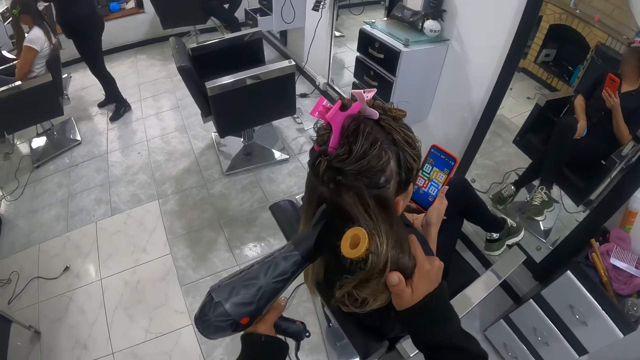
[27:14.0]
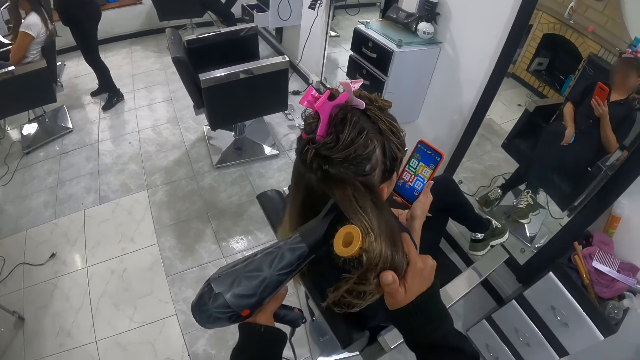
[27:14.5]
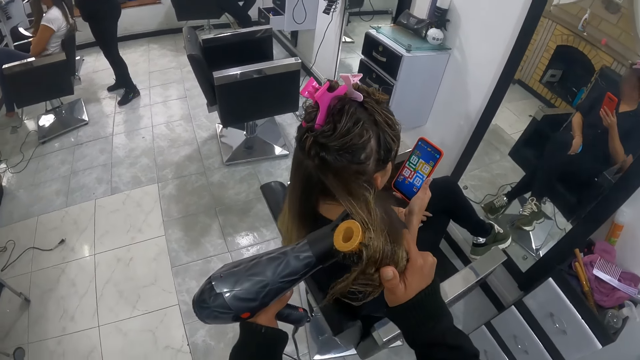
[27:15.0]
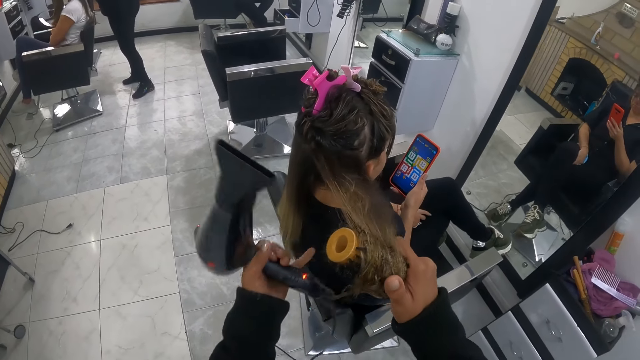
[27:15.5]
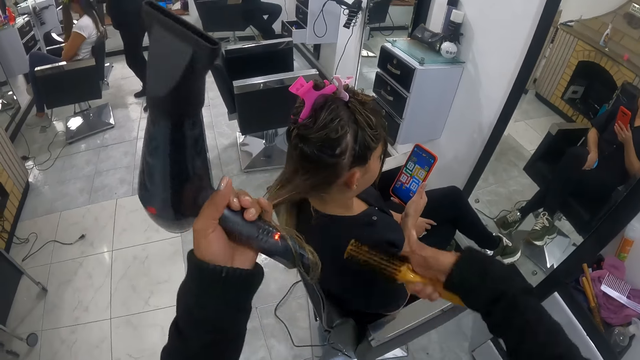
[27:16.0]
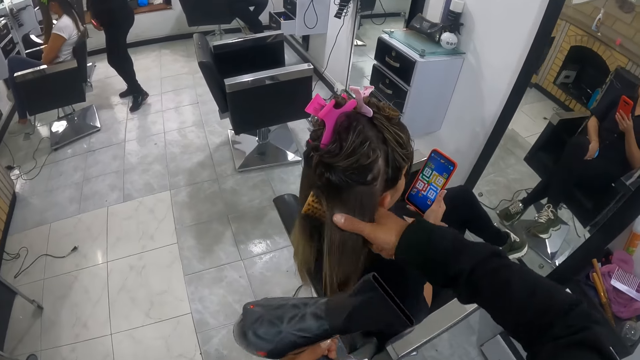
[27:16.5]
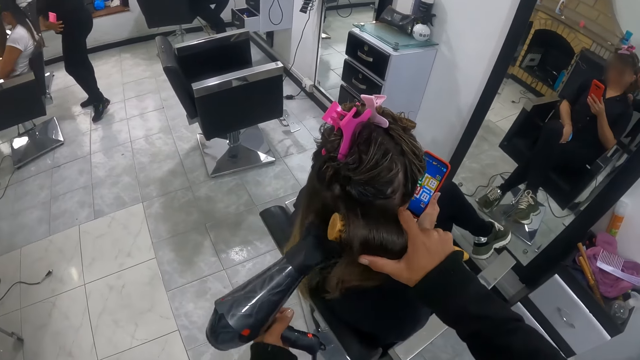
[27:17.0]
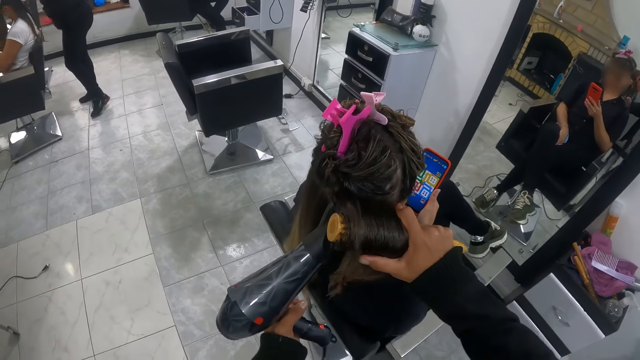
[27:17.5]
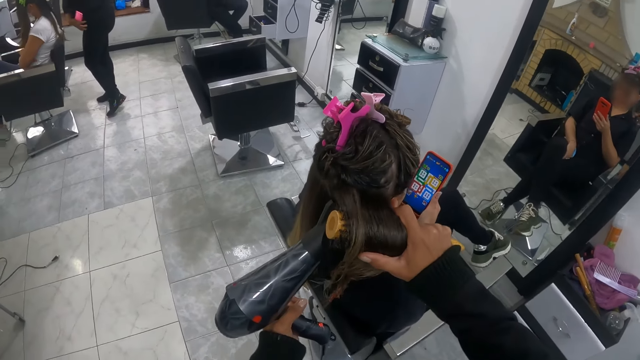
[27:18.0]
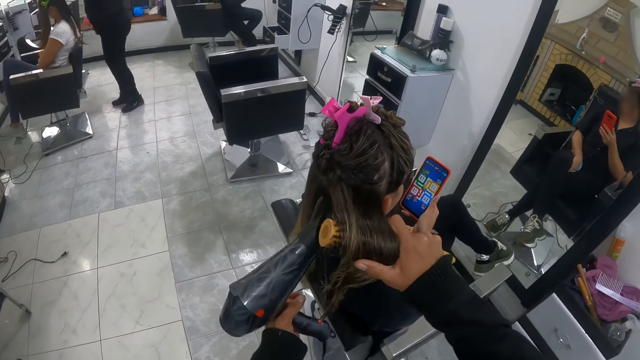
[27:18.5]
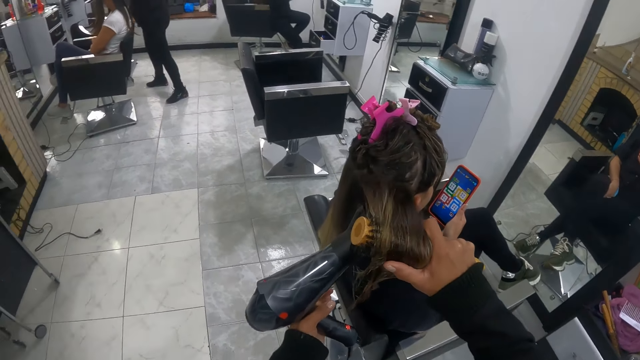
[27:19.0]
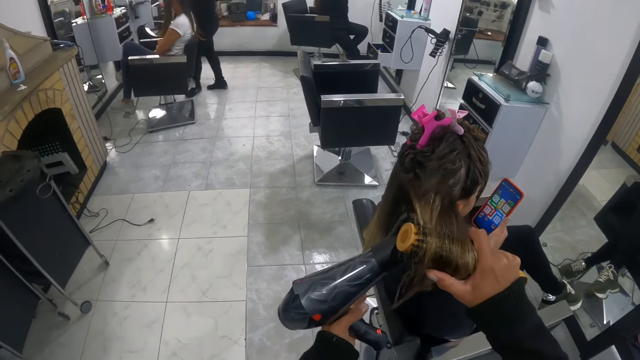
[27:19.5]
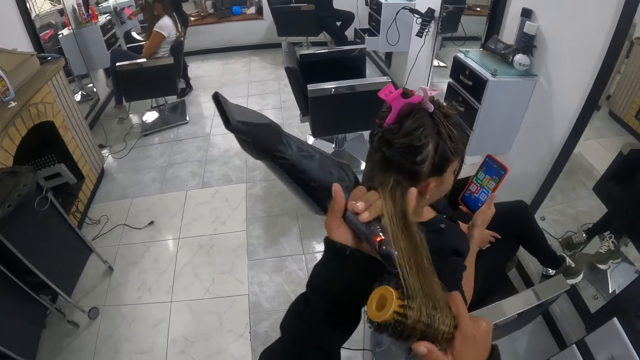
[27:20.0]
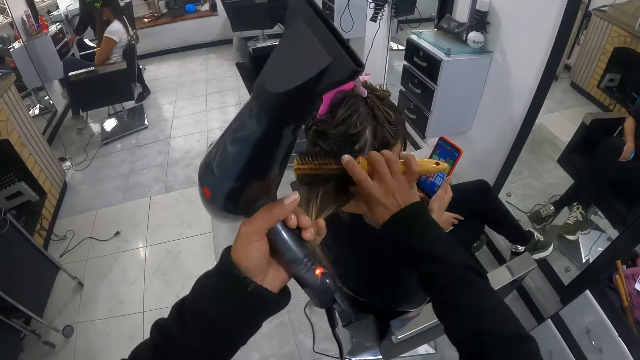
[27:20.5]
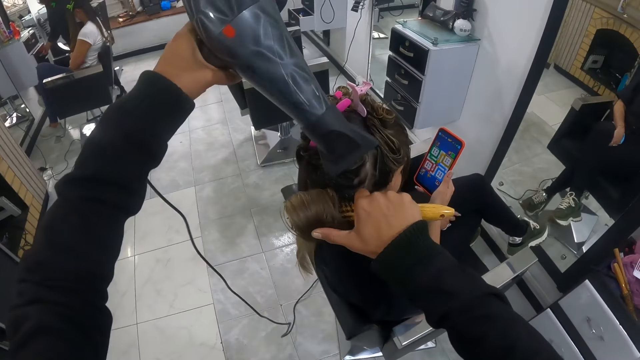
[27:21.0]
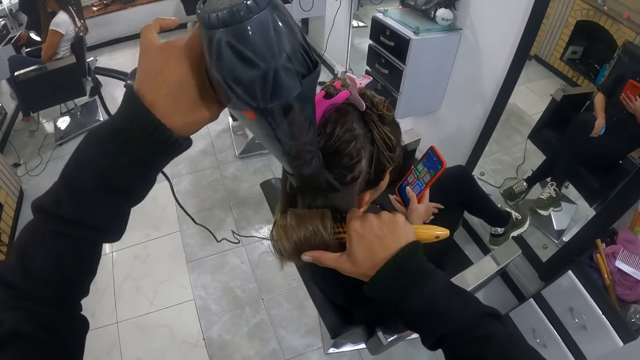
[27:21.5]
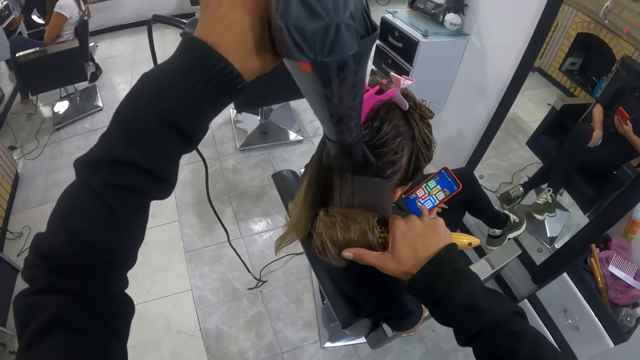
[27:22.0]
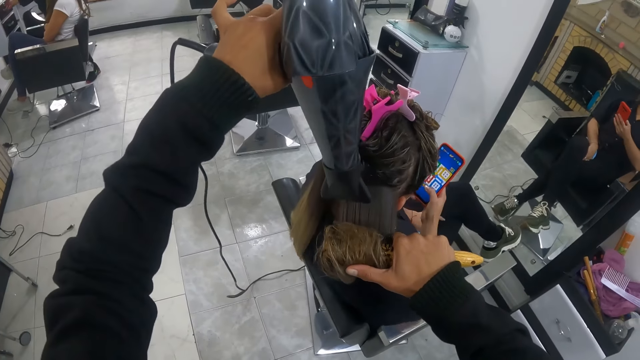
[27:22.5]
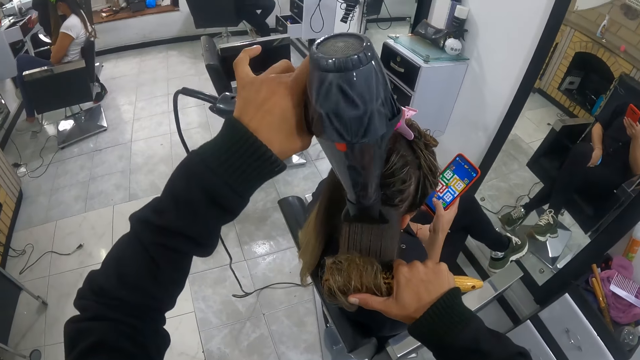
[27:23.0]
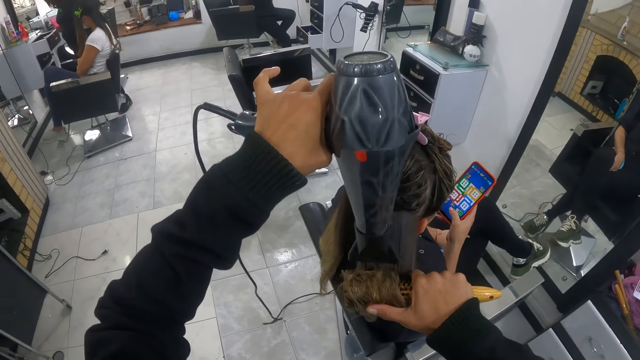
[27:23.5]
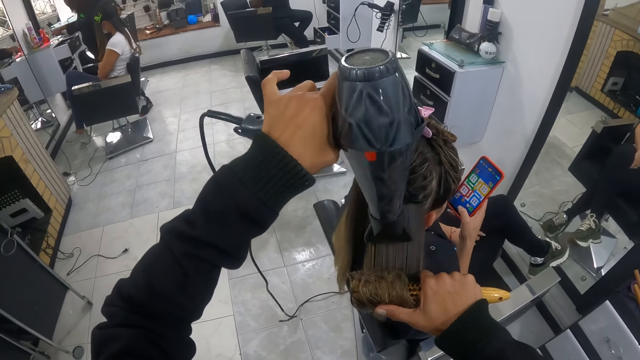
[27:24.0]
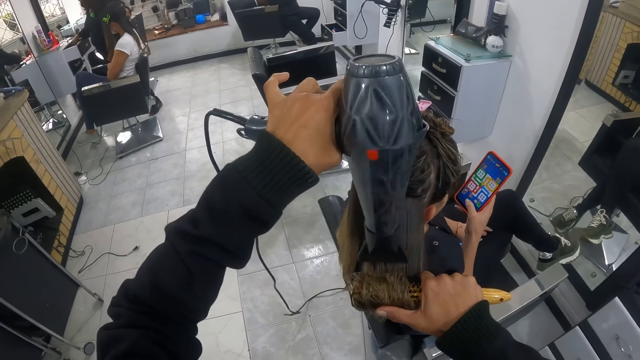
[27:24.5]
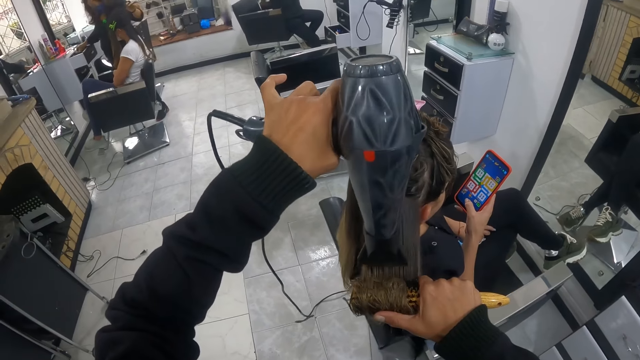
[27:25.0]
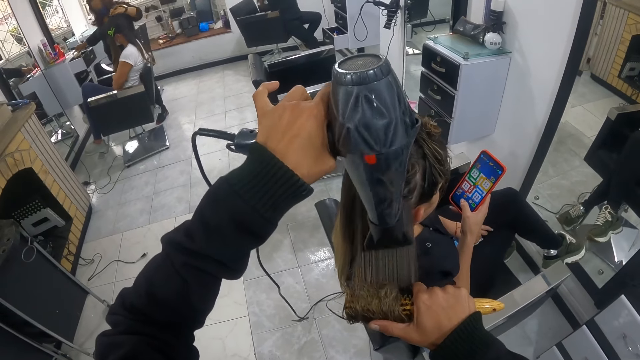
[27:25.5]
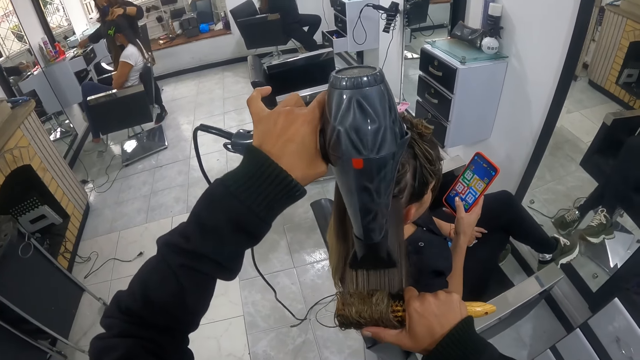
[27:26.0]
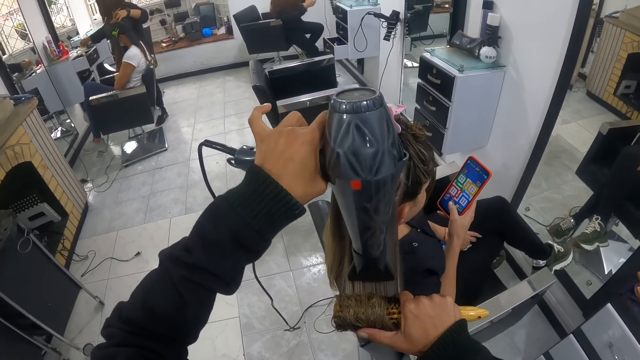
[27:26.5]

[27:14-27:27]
The camera wearer grabs the woman's hair with her left hand. Another woman touches her tummy with her right hand. The camera wearer stretches the first woman's hair with the hairdryer and round brush in her hands. She grabs the first woman's hair with her left hand. The second woman pulls out a drawer of a work table with her right hand. The camera wearer stretches the first woman's hair with the hairdryer and round brush in her hands. The second woman closes the drawer of the work table with her right hand, pulls out the drawer of the work table with her right hand, drops the comb on the work table with her right hand, inserts her right hand into the drawer in the work table, withdraws her right hand from the drawer in the work table, and places her left hand on a third woman's hair.

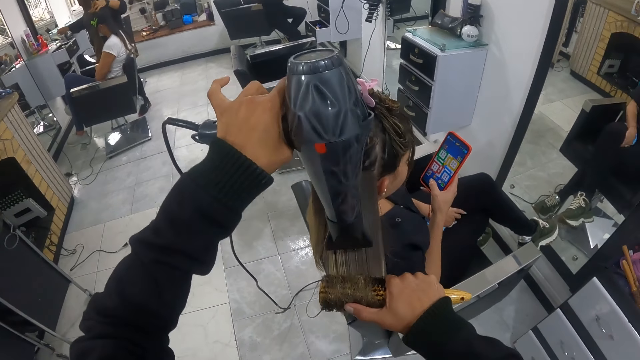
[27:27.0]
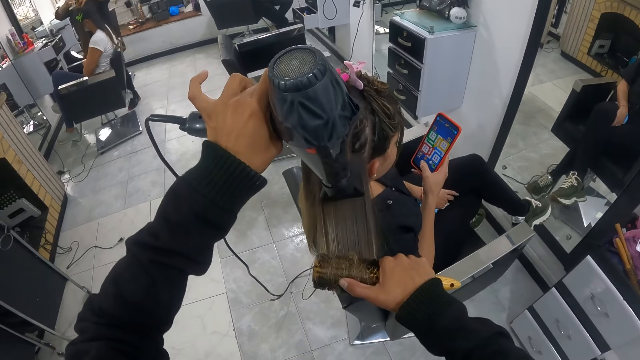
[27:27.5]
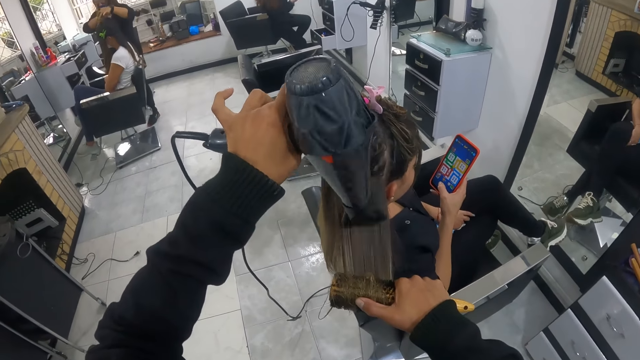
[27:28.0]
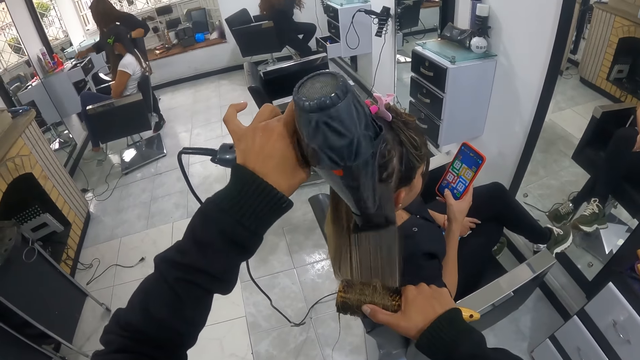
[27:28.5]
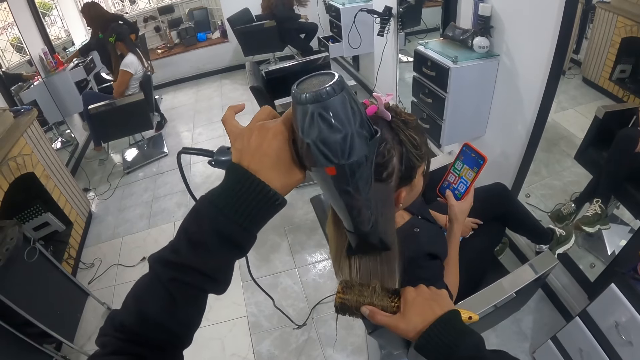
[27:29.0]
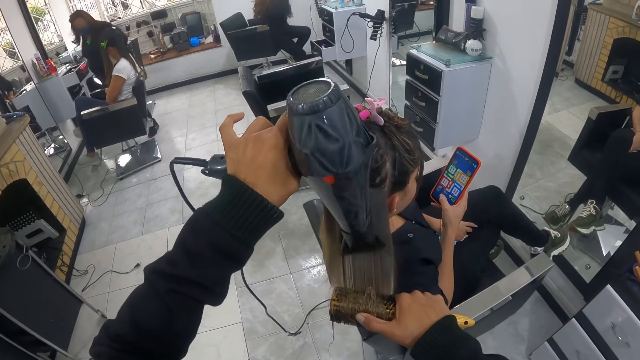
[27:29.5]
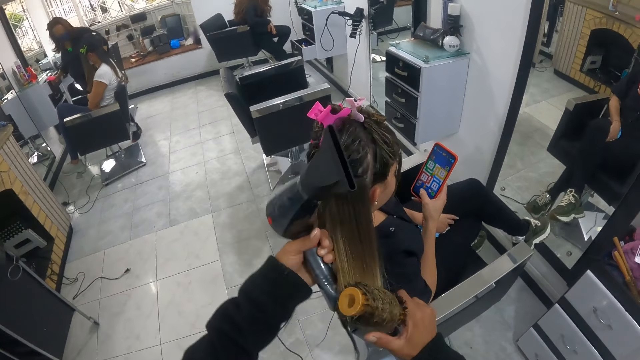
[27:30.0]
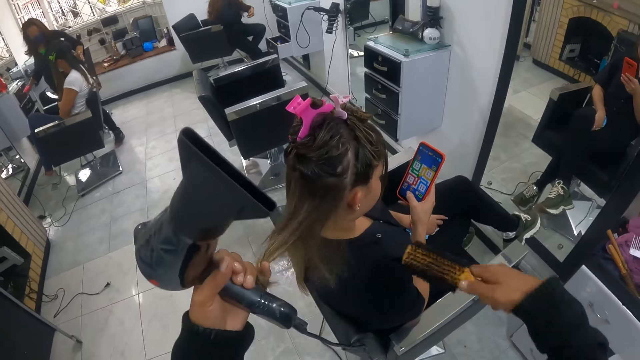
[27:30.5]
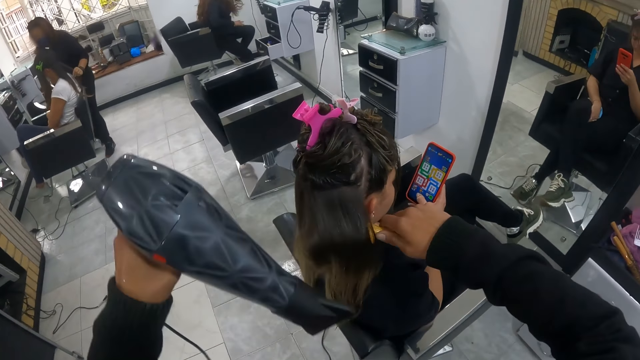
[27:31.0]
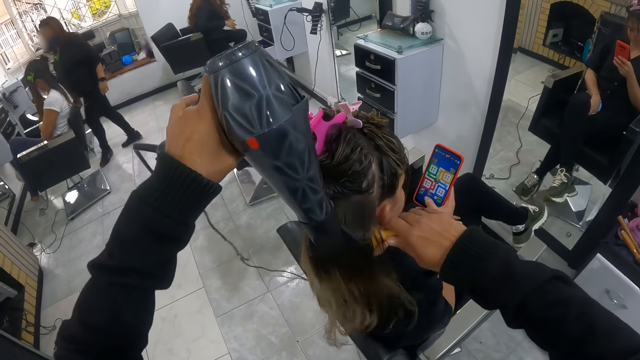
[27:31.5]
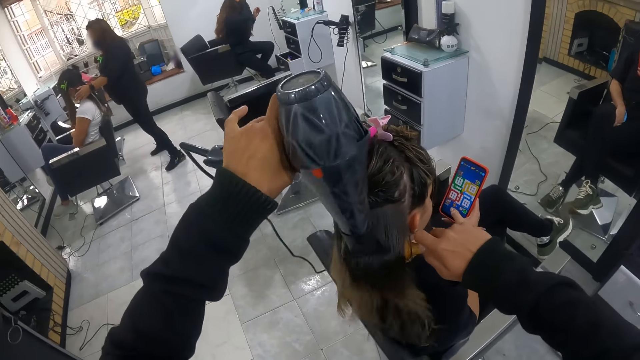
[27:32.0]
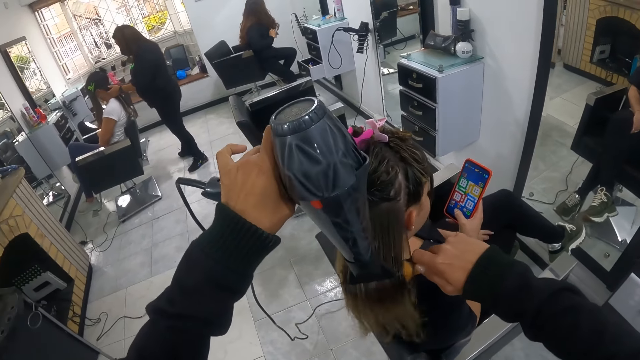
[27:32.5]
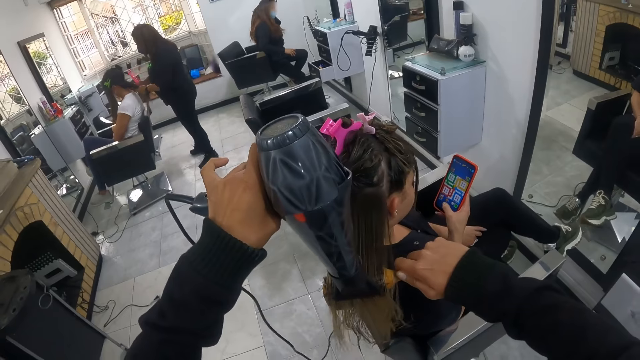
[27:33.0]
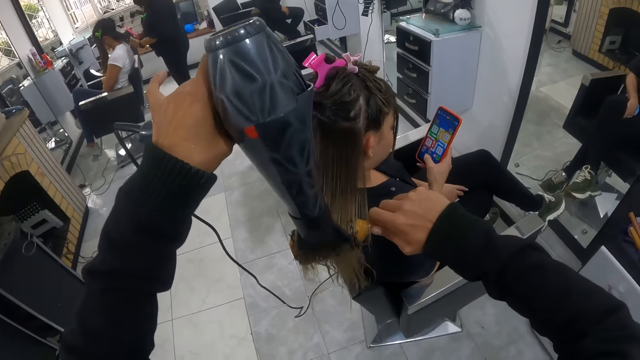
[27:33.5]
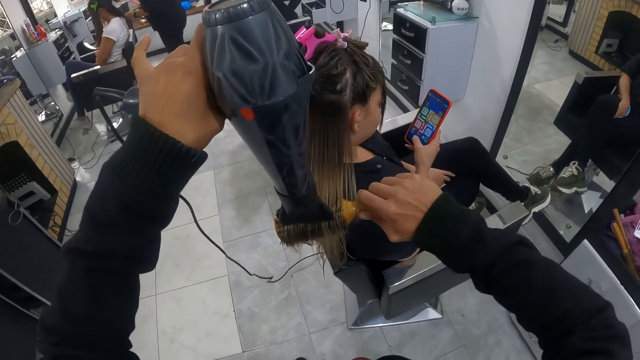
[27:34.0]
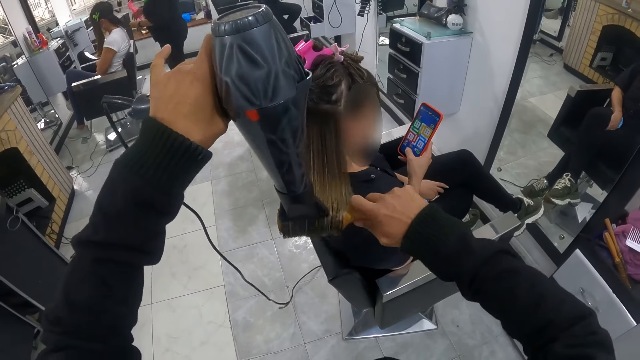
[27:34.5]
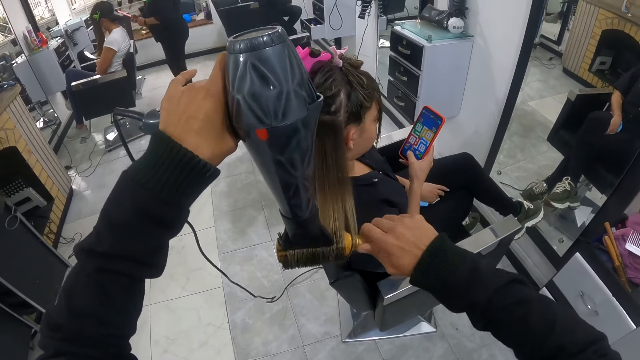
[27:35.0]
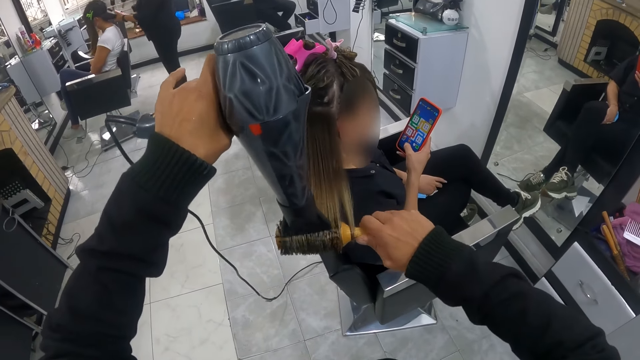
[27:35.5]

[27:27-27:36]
A woman places a hair clip on another woman's hair with her right hand. The first woman picks the comb from the work table with her right hand and closes the drawer of the work table with her right hand. The camera wearer grabs a third woman's hair with her left hand. The first woman touches the second woman's hair with her left hand. The camera wearer stretches the third woman's hair with the hairdryer and round brush in her hands. The first woman holds the second woman's hair with her hands.
